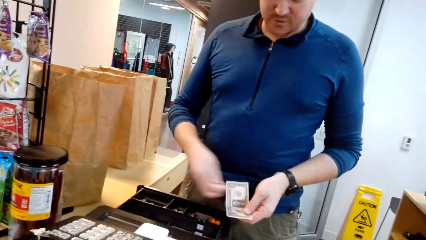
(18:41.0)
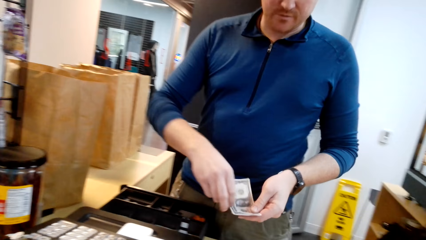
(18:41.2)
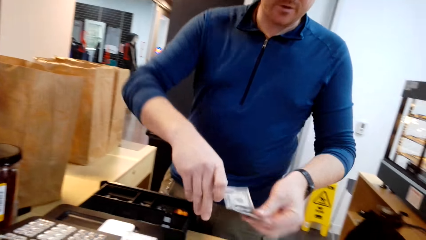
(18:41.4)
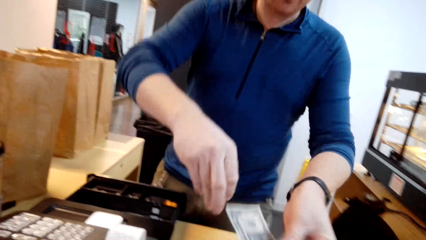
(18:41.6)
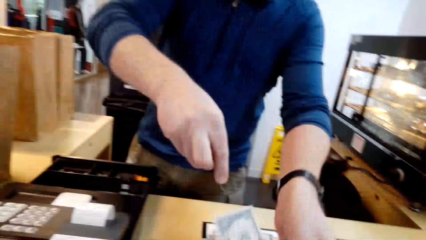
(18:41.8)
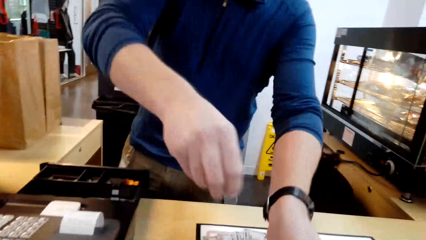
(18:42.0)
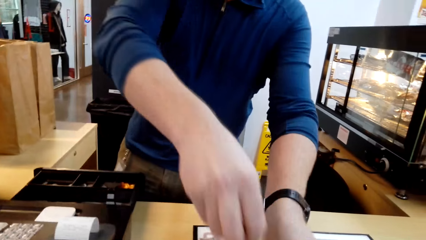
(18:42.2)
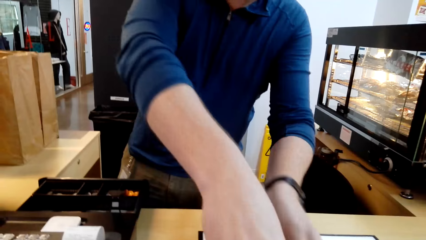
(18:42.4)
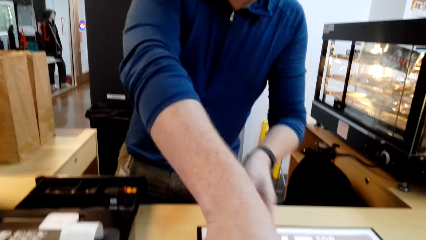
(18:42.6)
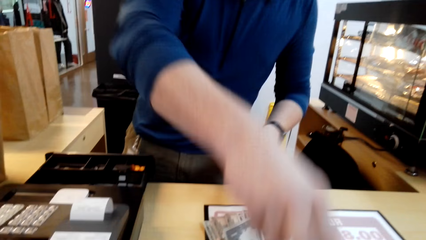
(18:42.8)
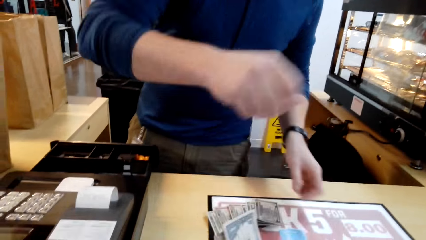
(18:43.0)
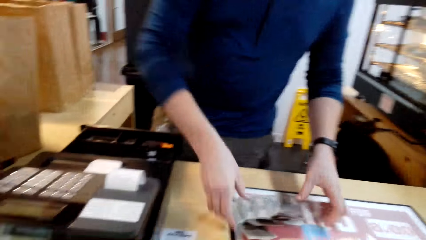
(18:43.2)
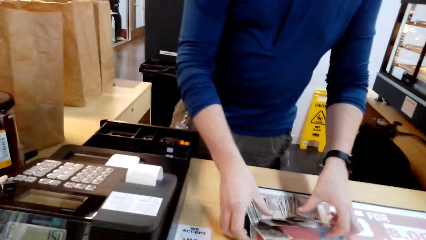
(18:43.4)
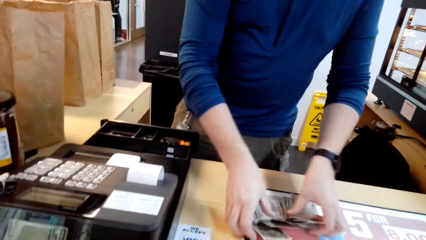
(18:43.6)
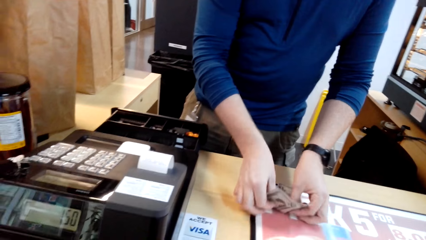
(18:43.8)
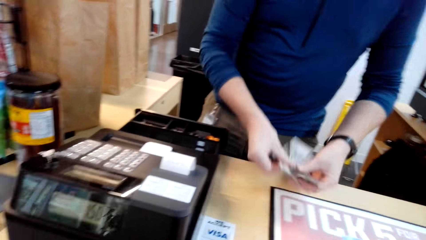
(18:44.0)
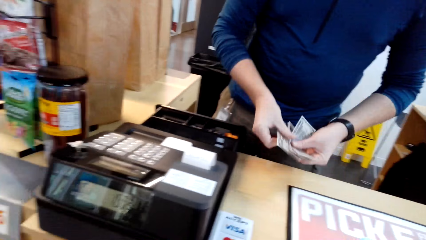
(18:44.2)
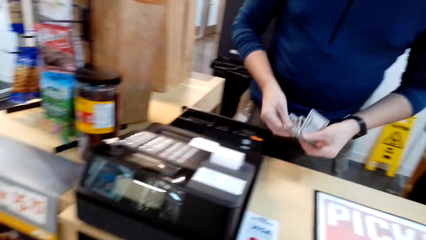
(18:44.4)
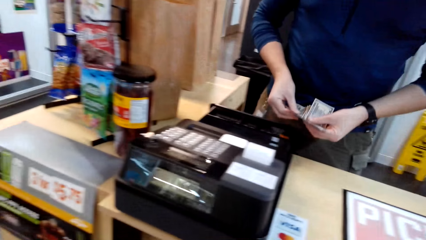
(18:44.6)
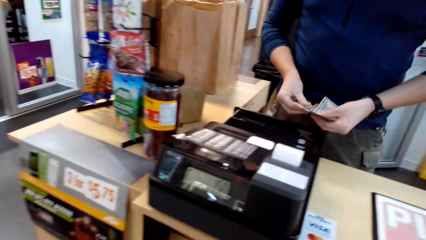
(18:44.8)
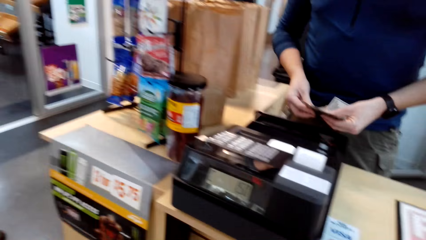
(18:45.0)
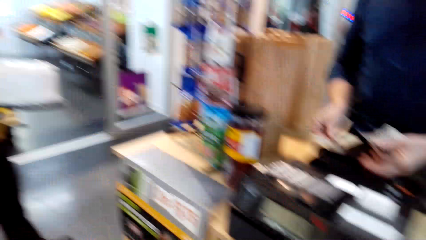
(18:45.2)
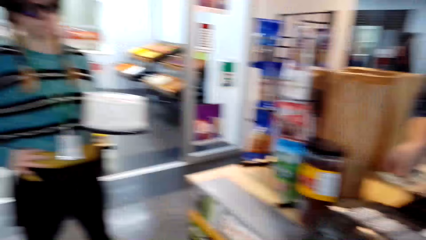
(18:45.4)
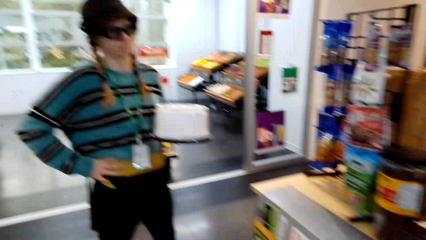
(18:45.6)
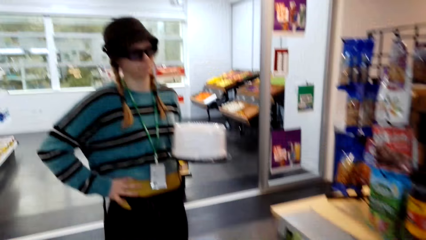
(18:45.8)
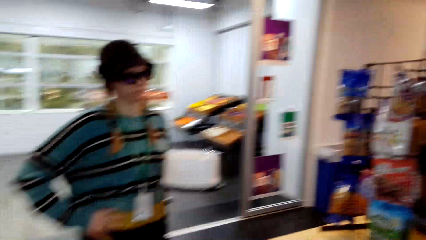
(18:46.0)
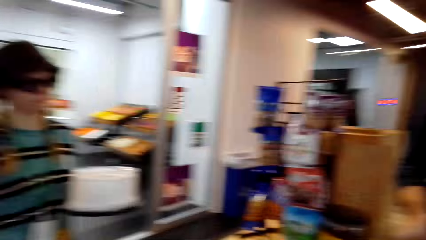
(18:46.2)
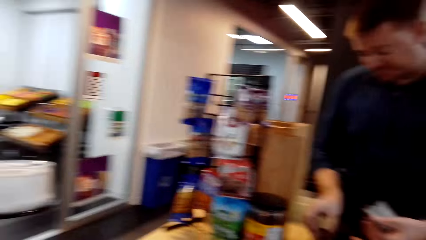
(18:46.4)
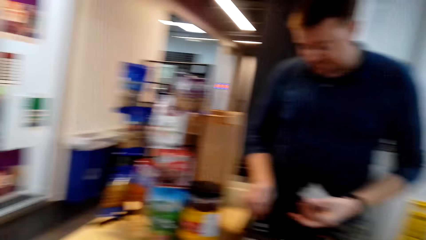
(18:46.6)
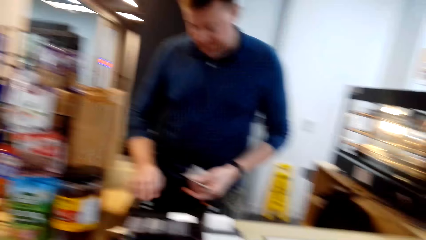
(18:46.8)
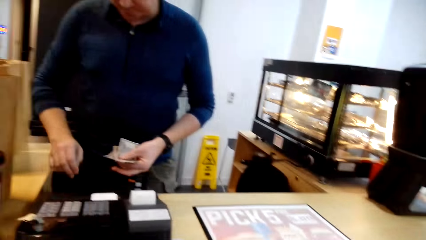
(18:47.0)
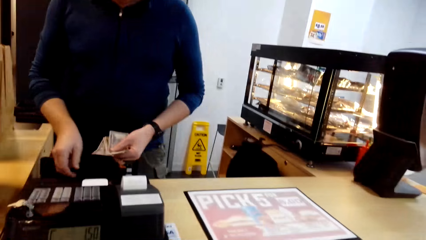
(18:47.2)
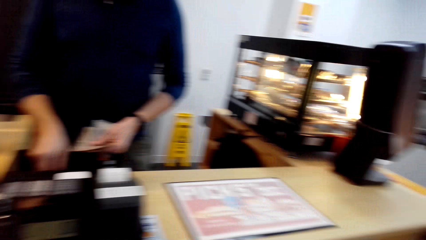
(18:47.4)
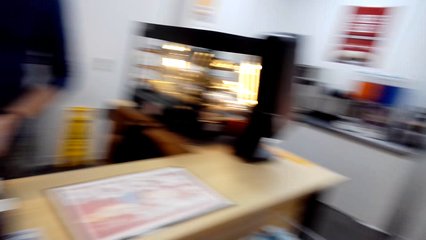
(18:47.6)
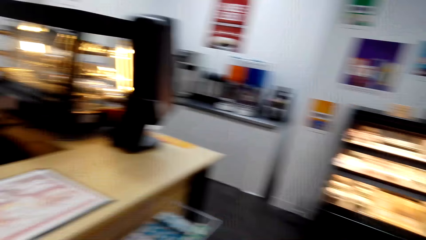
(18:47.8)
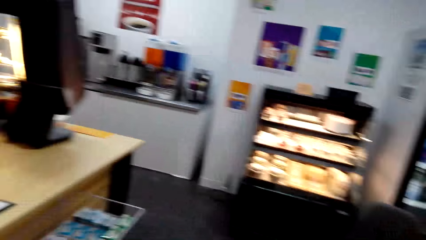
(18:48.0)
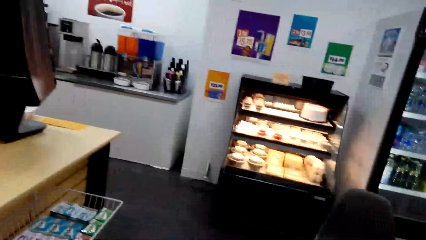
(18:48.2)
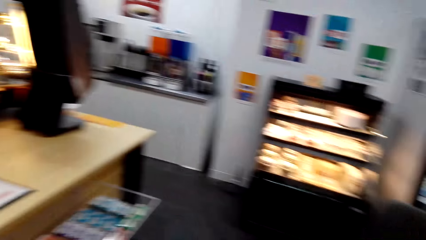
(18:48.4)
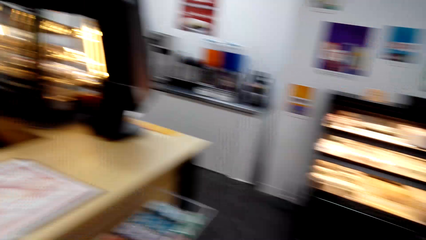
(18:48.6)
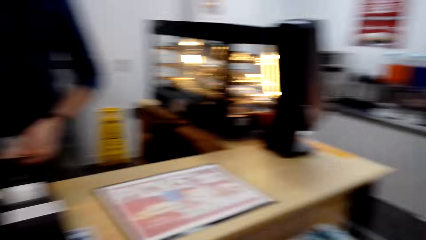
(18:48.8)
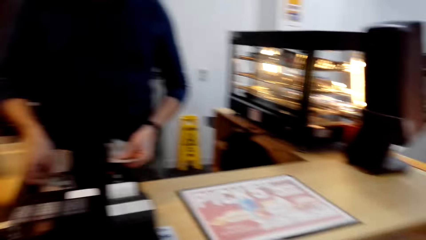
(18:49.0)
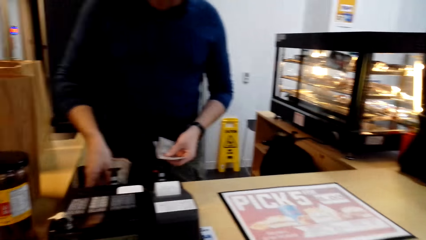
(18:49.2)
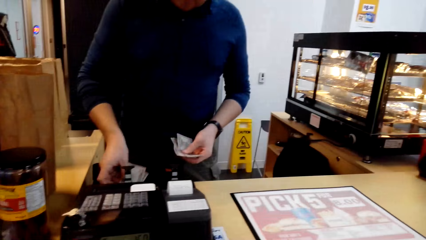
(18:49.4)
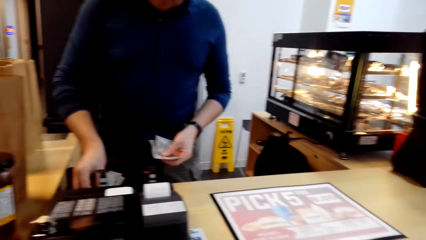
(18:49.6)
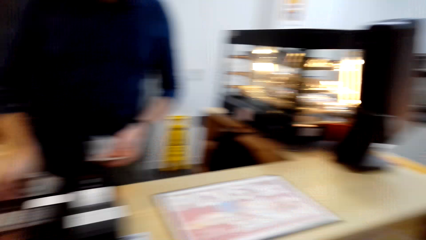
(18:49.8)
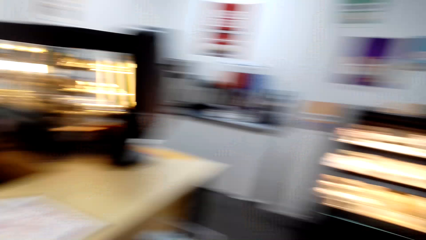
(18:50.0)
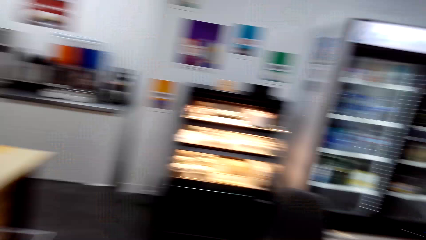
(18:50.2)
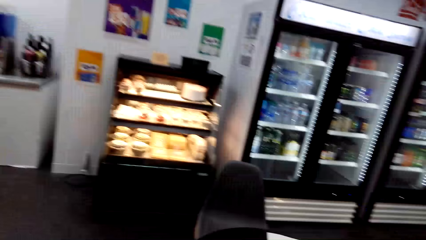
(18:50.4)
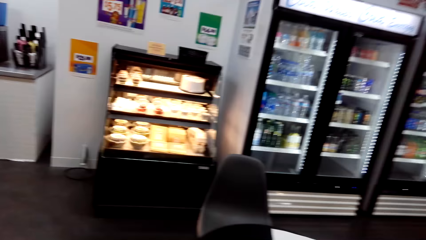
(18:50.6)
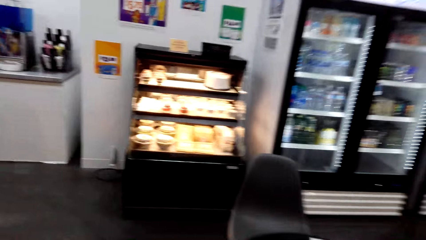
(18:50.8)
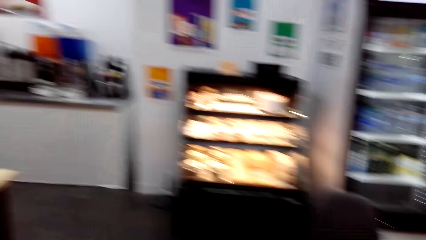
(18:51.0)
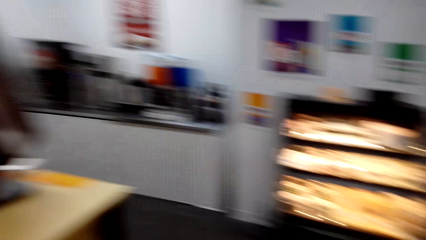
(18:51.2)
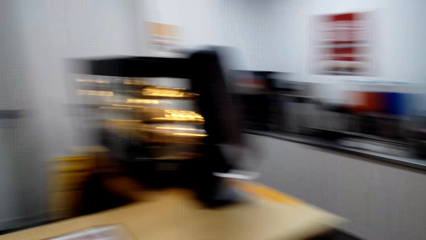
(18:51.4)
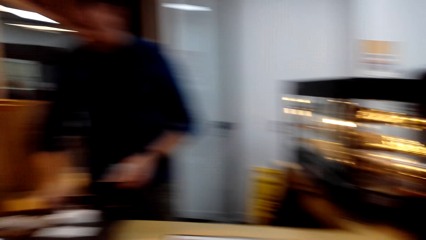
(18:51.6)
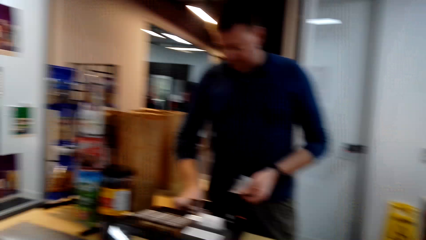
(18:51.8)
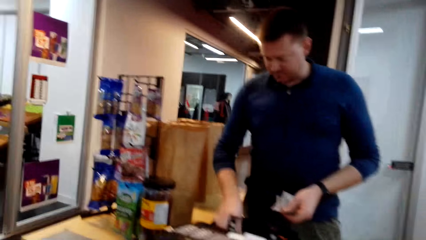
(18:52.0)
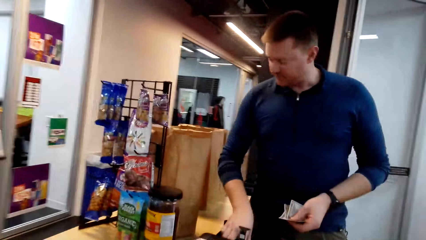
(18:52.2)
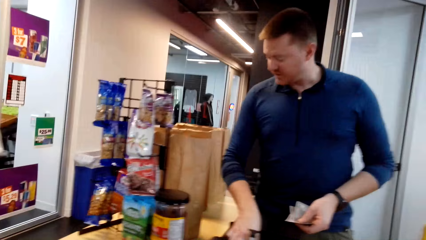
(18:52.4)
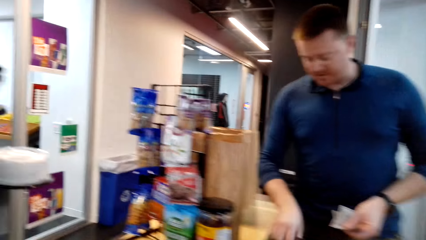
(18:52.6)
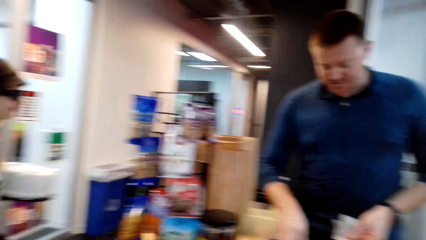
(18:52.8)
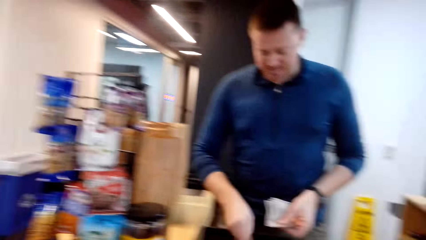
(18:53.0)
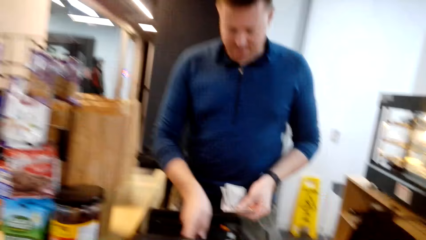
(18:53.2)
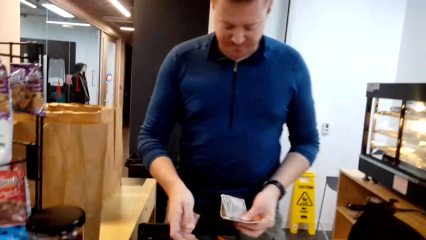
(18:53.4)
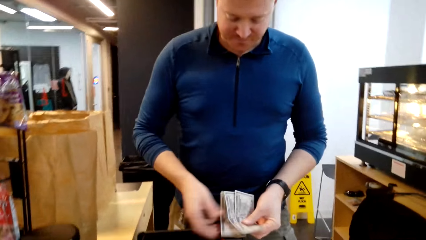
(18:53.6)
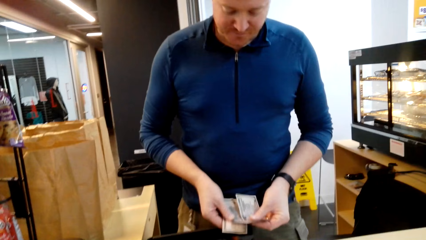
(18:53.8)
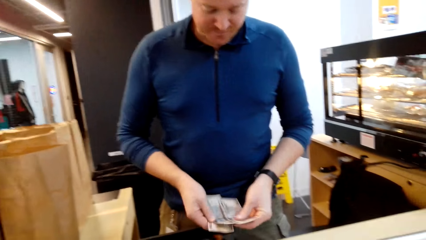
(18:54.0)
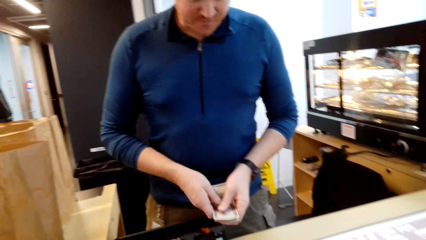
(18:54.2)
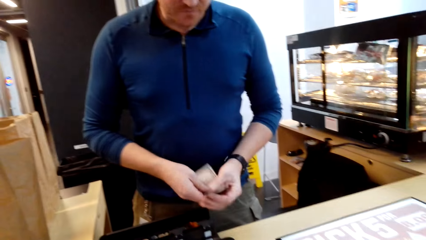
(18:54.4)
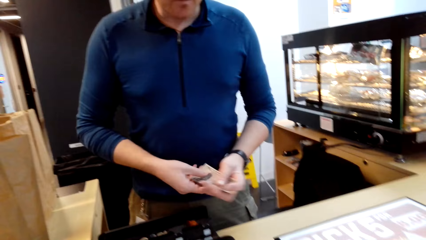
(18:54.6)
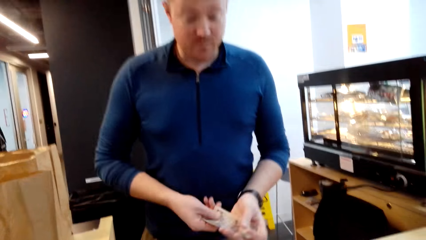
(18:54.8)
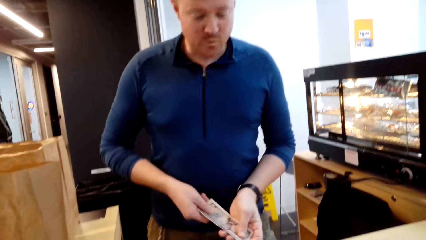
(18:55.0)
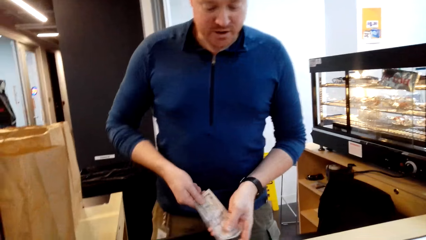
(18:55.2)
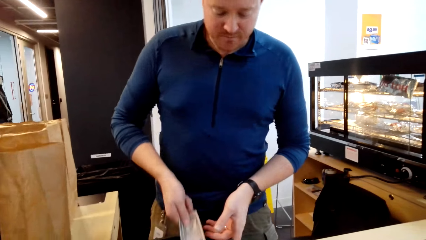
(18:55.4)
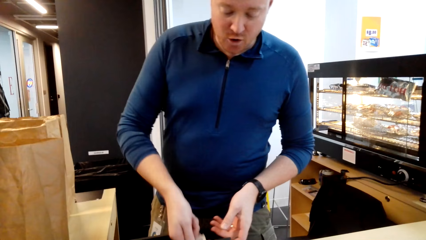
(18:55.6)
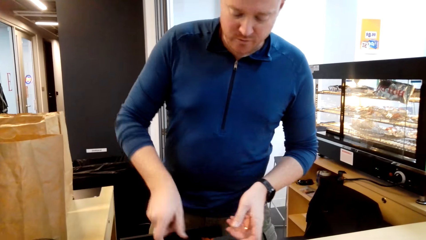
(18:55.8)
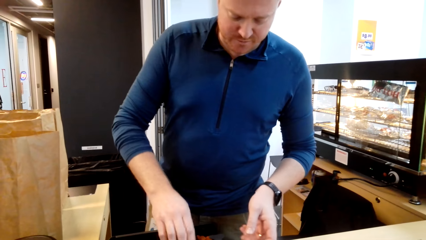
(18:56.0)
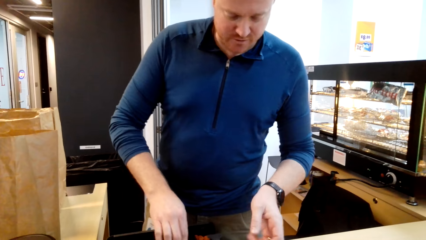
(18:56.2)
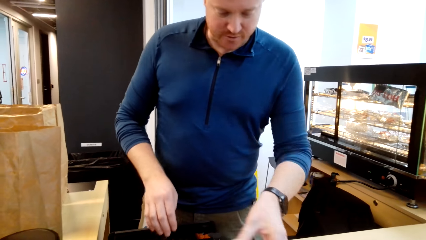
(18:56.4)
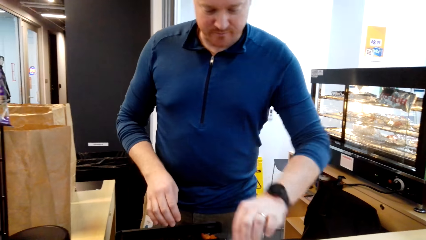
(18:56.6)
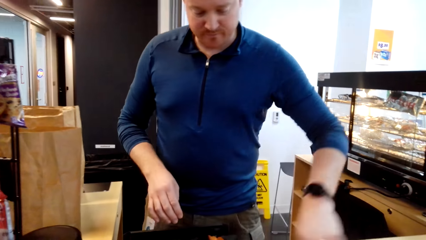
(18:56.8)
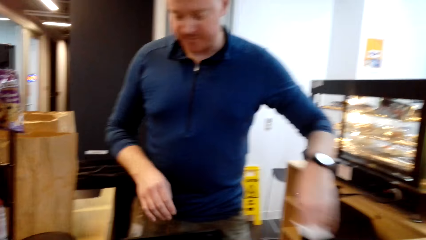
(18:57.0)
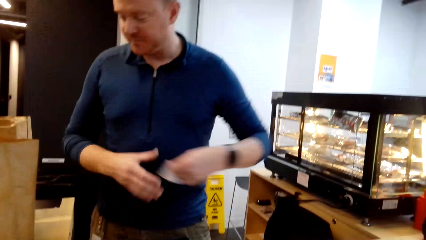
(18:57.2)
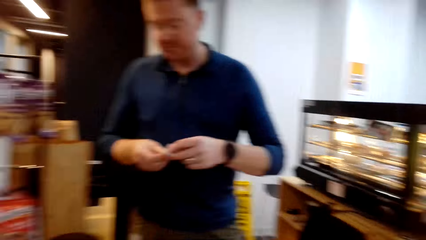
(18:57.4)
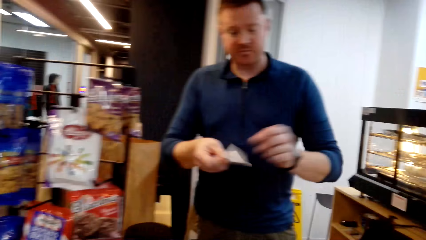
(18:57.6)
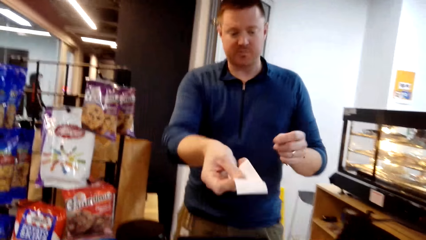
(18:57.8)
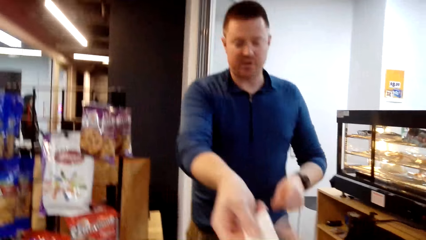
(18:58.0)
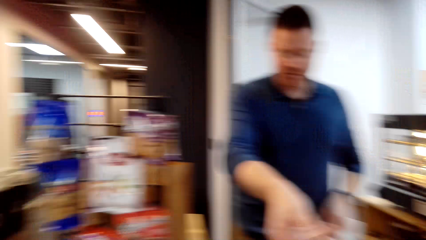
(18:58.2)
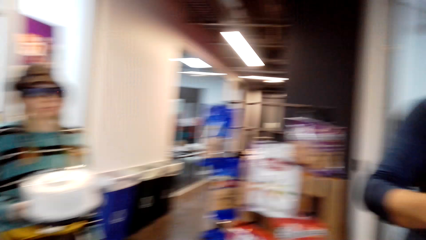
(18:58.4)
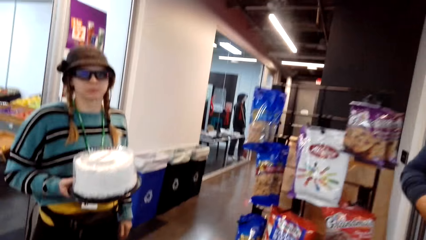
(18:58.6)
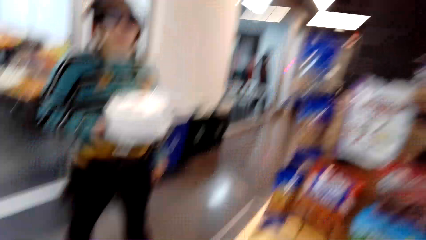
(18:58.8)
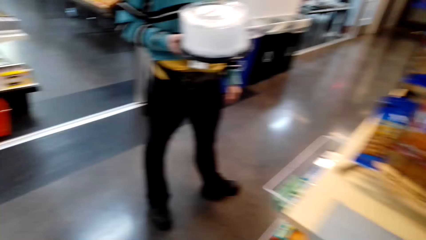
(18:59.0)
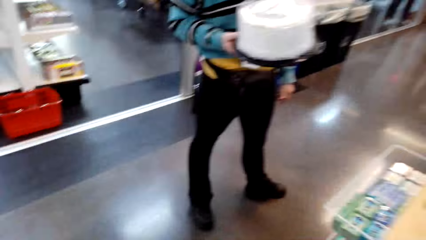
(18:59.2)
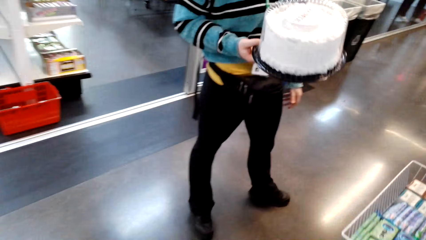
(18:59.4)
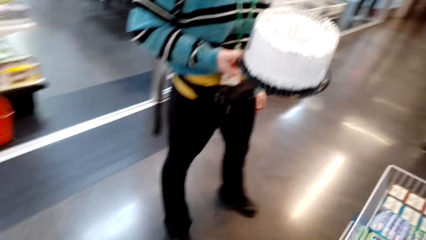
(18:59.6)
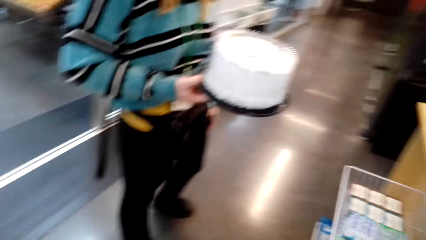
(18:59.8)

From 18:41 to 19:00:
A man gives the money to the camera wearer. The camera wearer takes the money. The man takes the money on the table. The camera wearer looks around. The man puts the money on the cash register. The man converses and tears the receipt. The man gives the receipt to the camera wearer.
